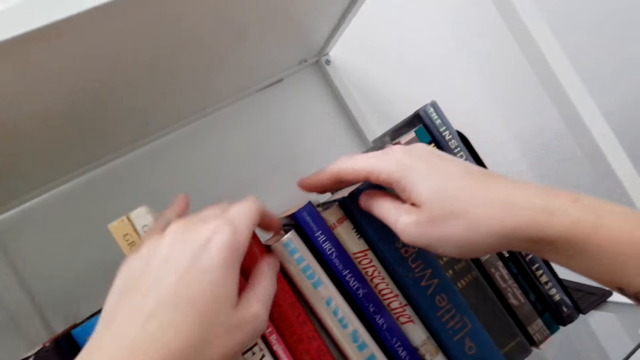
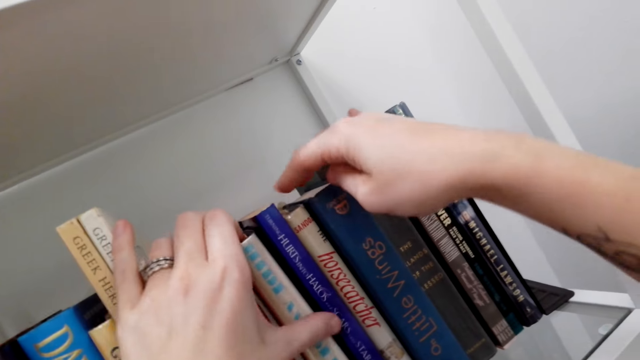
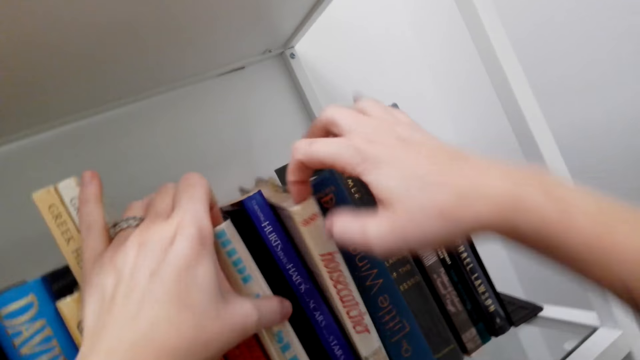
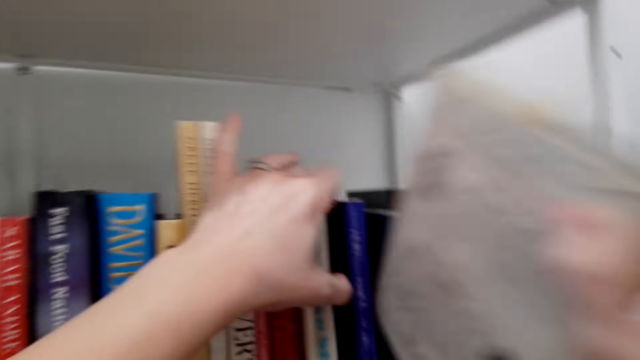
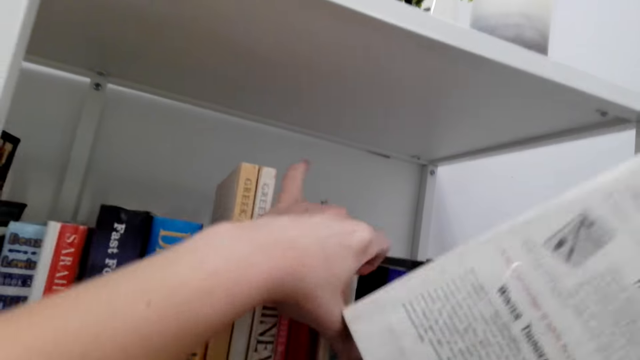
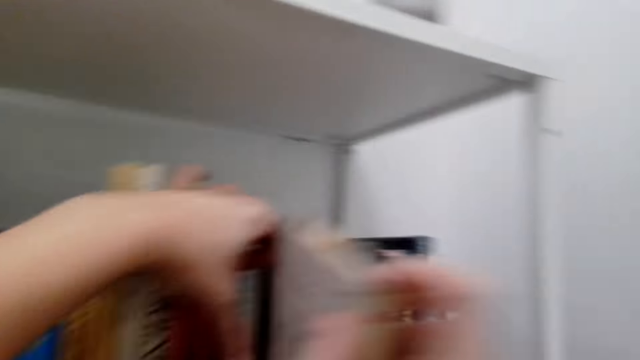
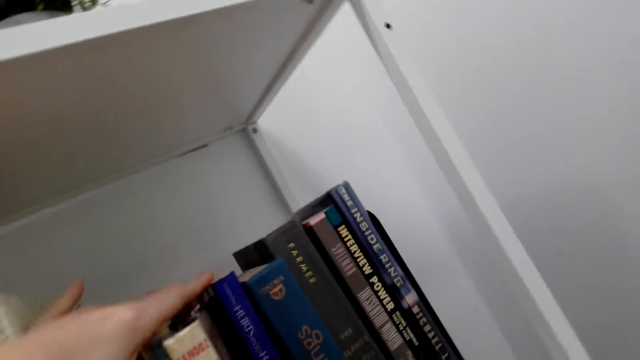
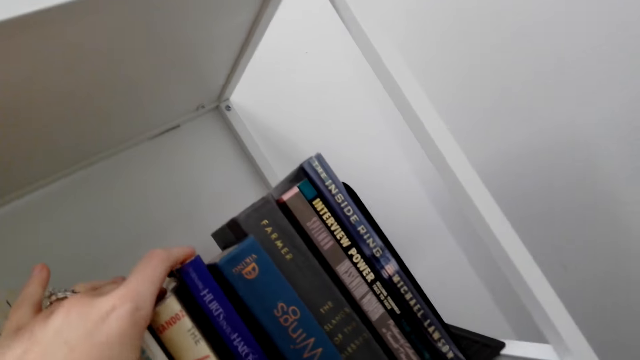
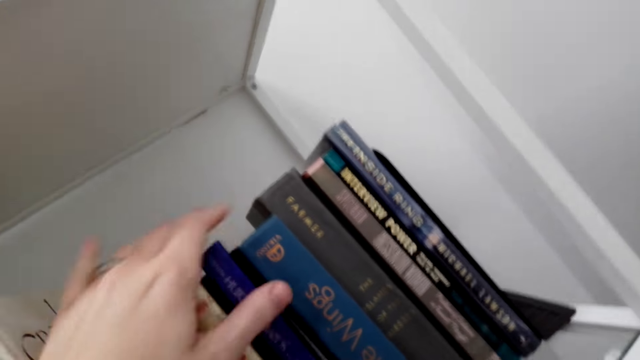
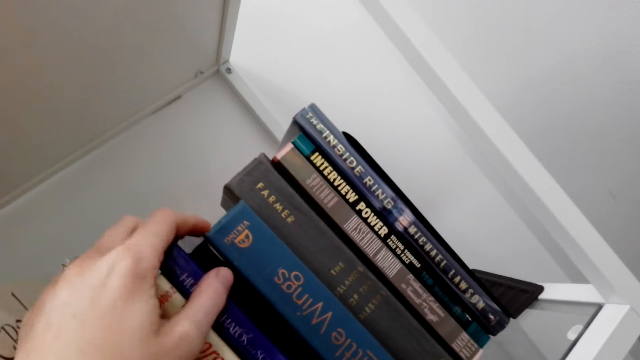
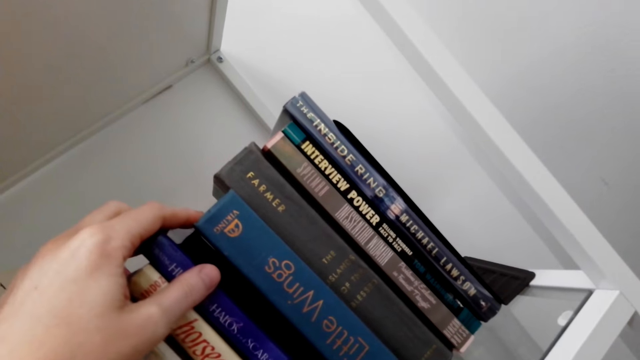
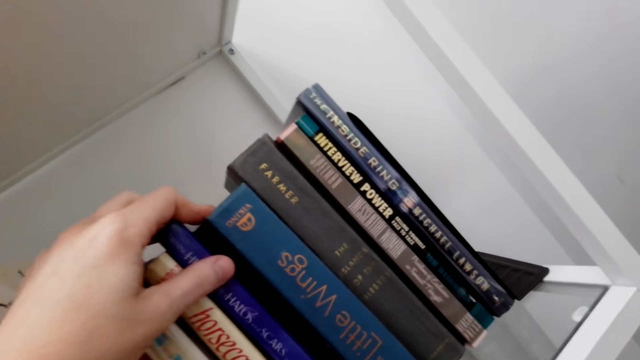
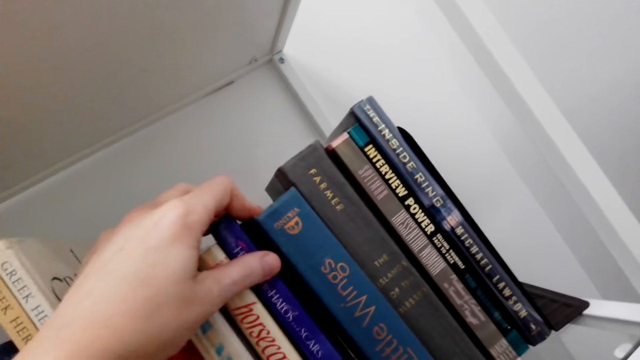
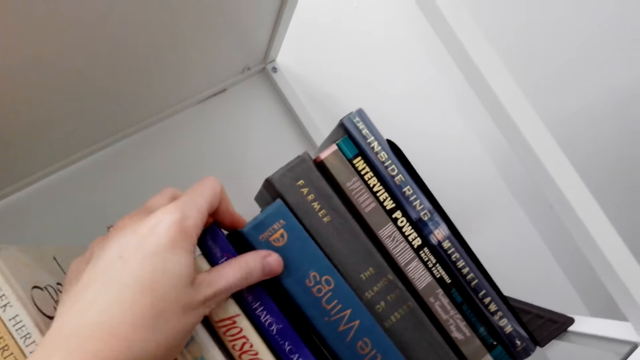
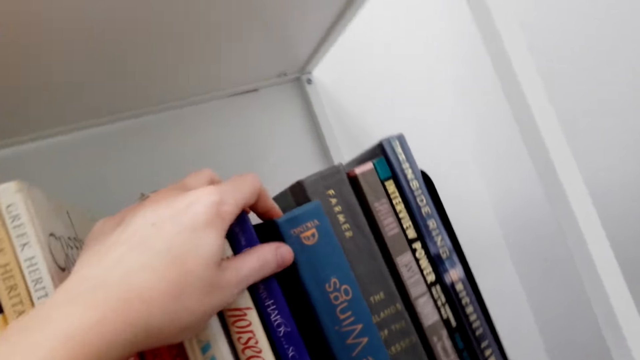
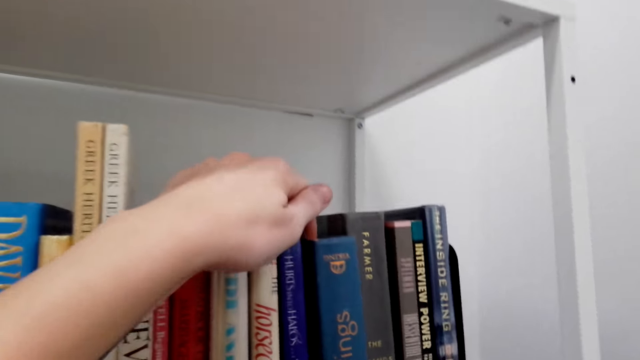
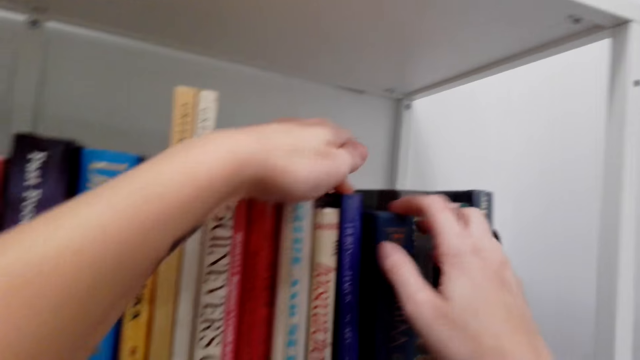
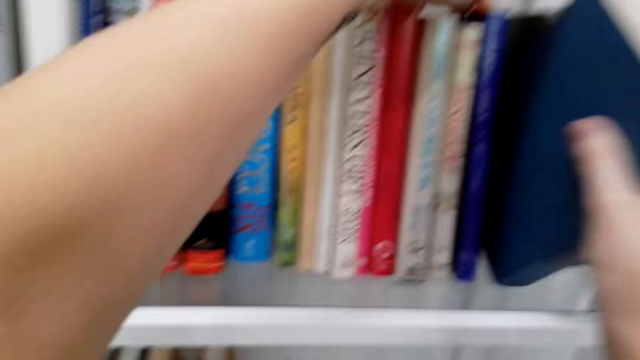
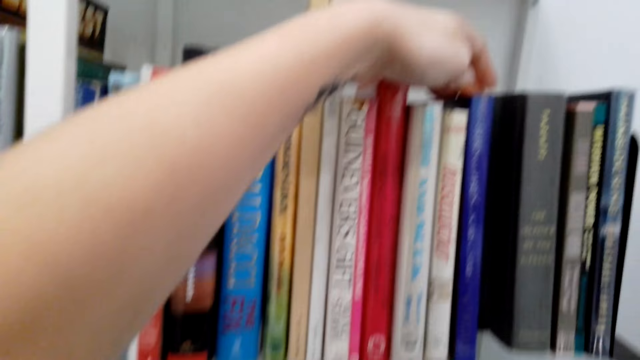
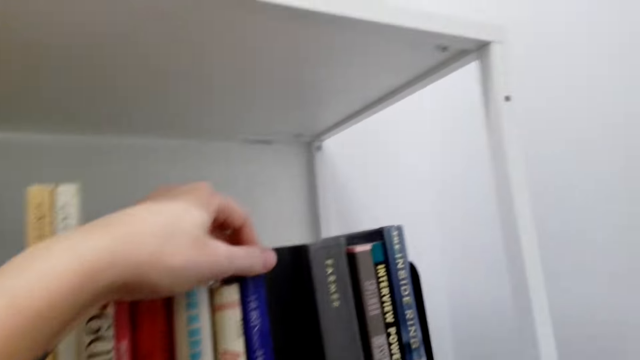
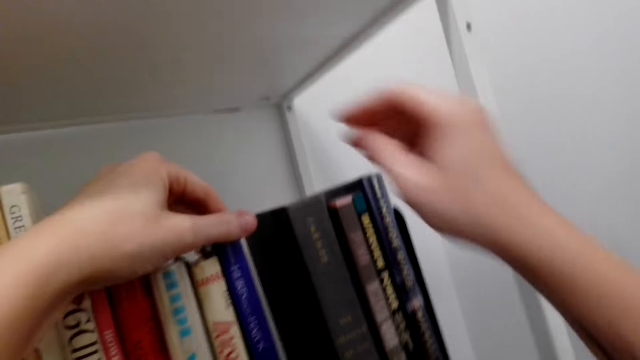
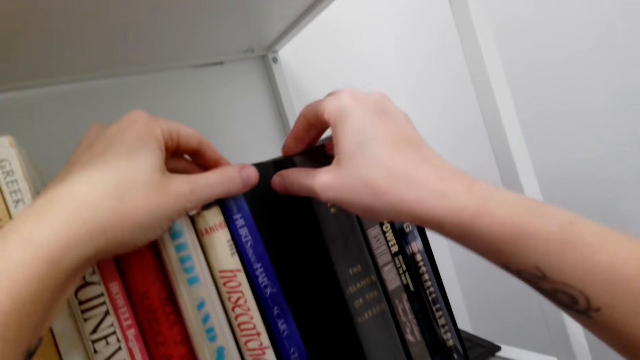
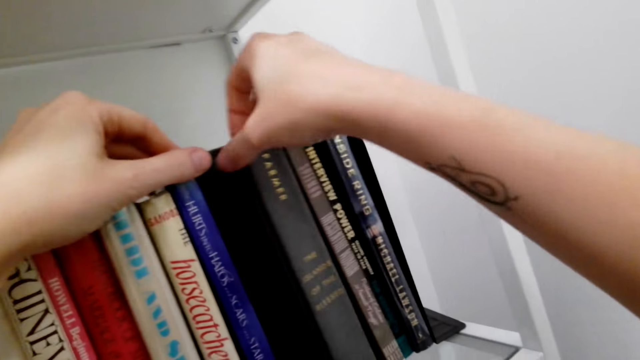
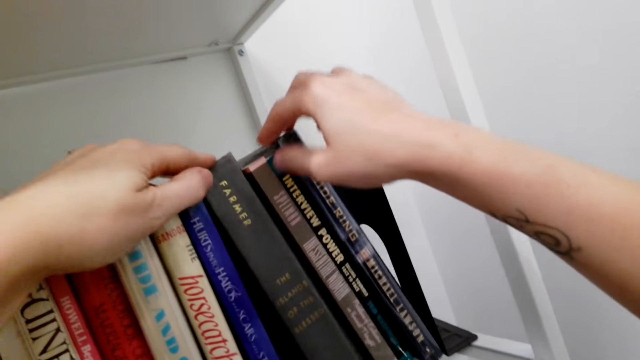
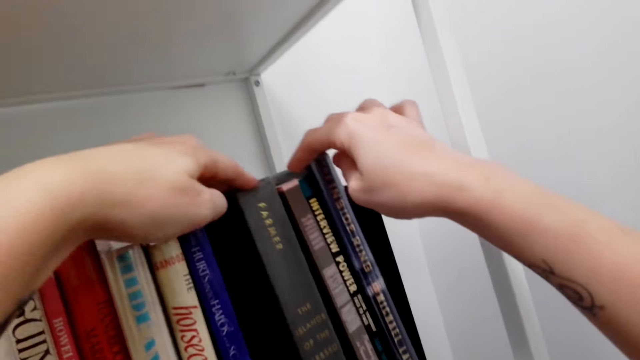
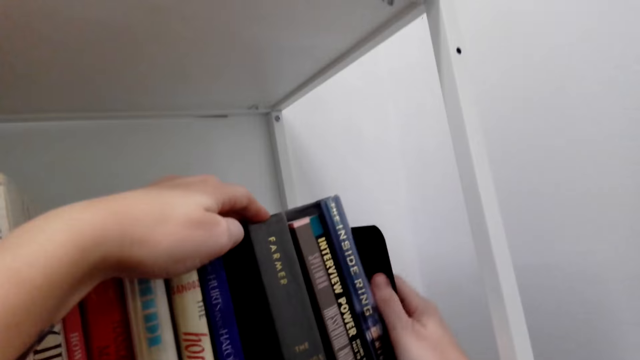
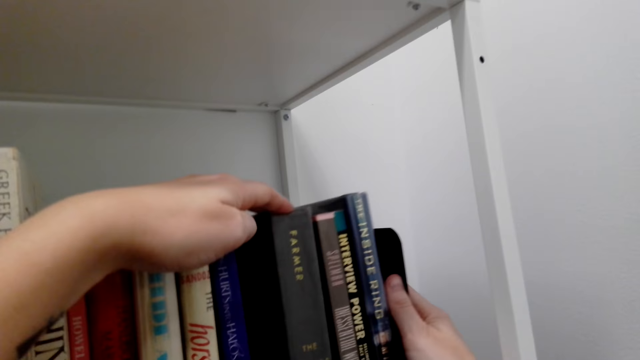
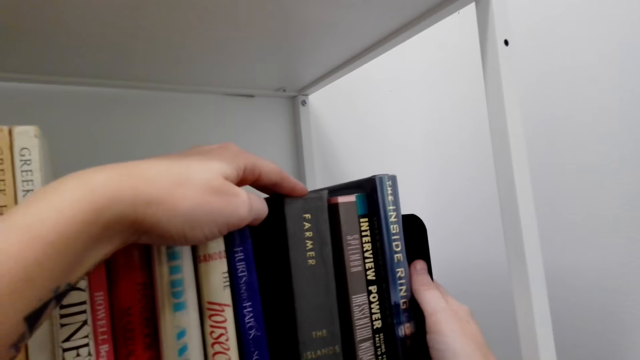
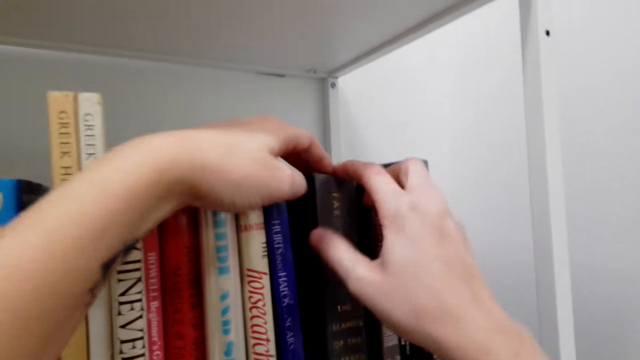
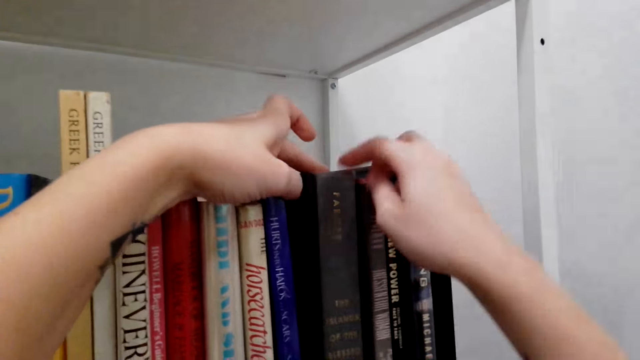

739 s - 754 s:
The camera wearer removes a book from the shelf. They put the book in the shelf. They look at the books. They remove a book from the shelf. They arrange the books in the shelf. They look at the books.

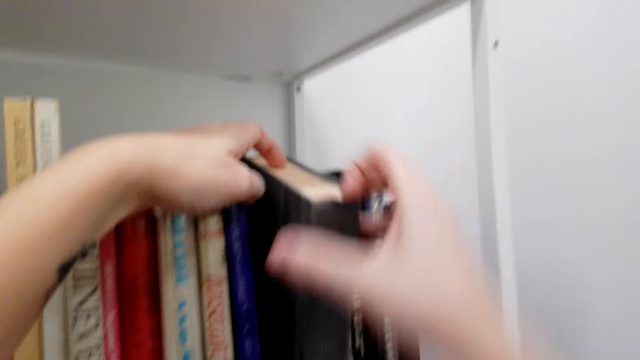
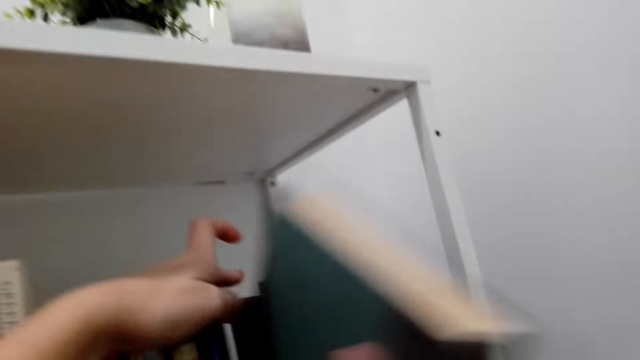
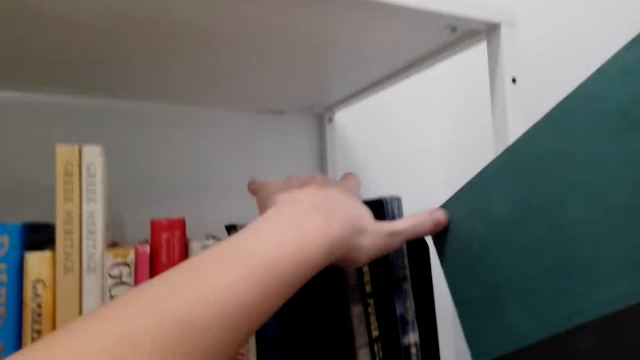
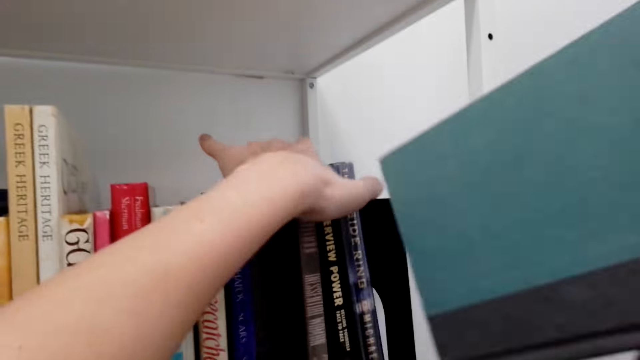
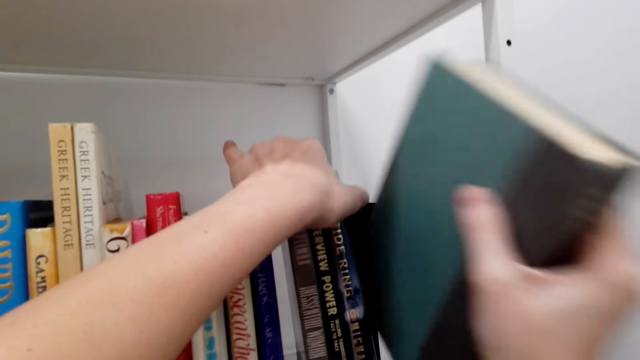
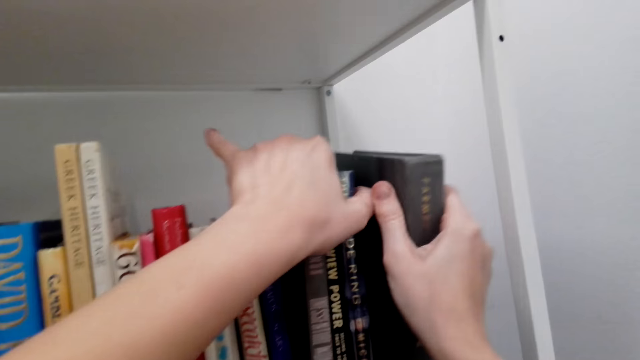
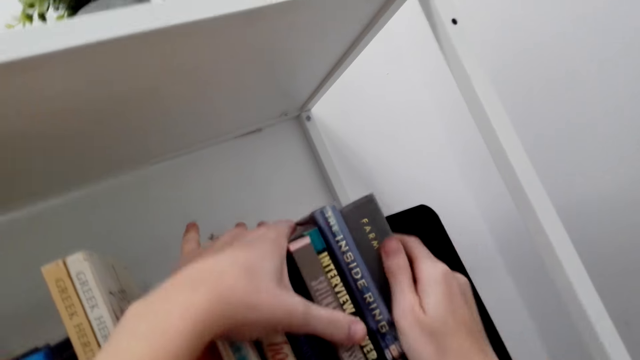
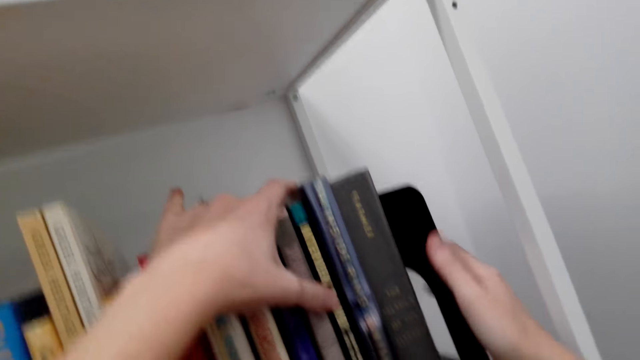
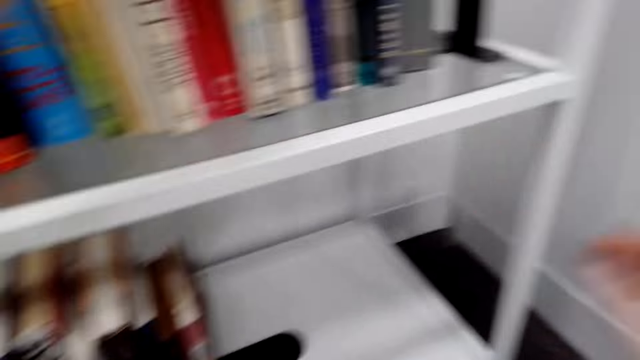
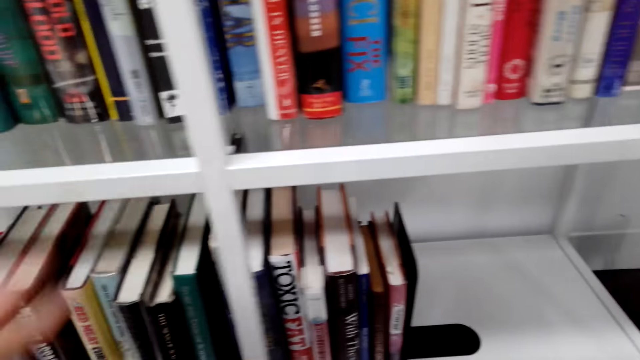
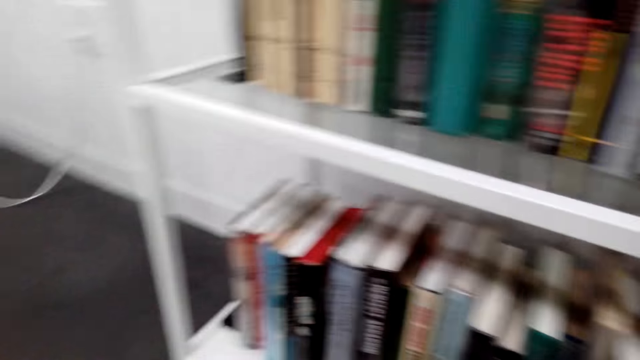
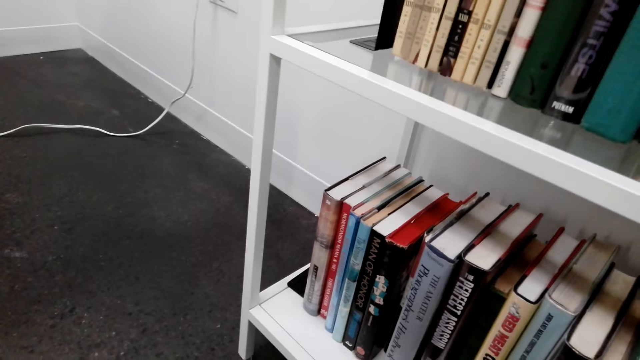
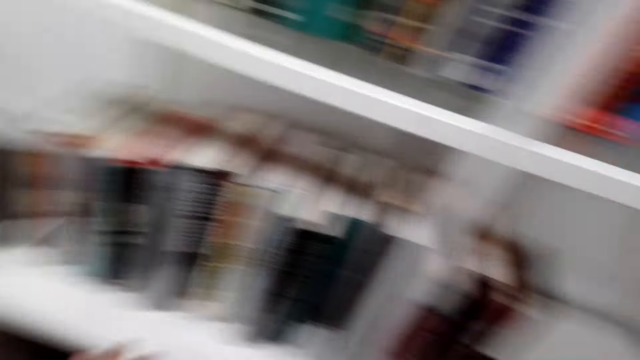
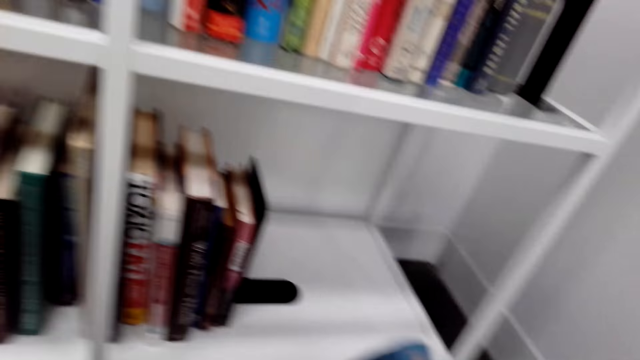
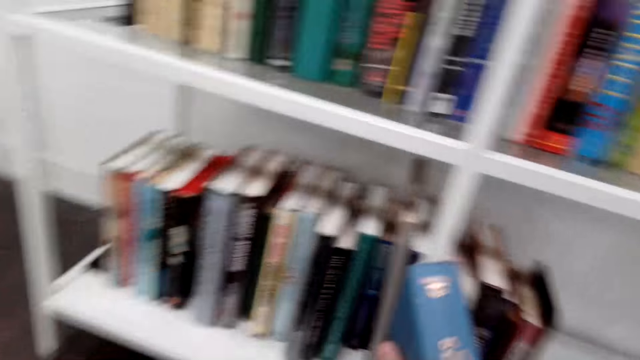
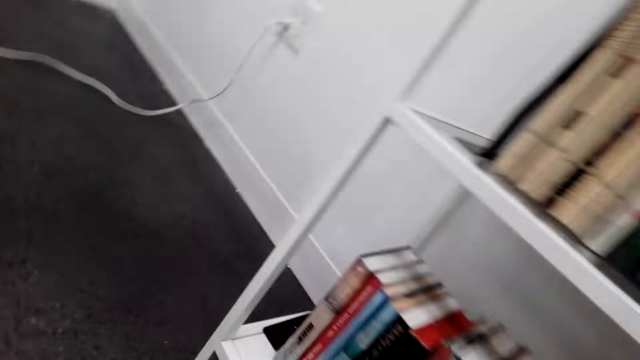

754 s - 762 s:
The camera wearer removes a book from the shelf. They move the books in the shelf. They put the book in the shelf. They move around.
